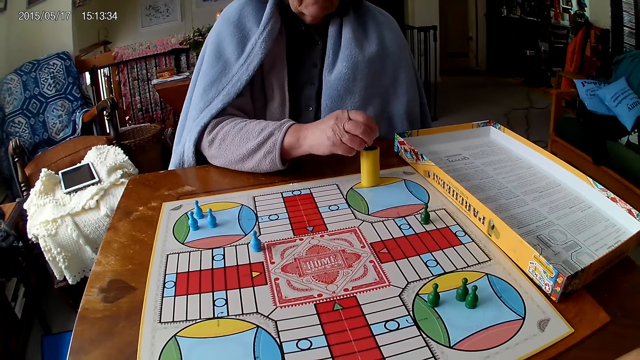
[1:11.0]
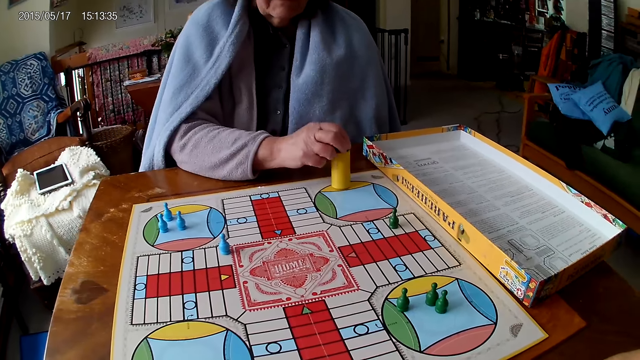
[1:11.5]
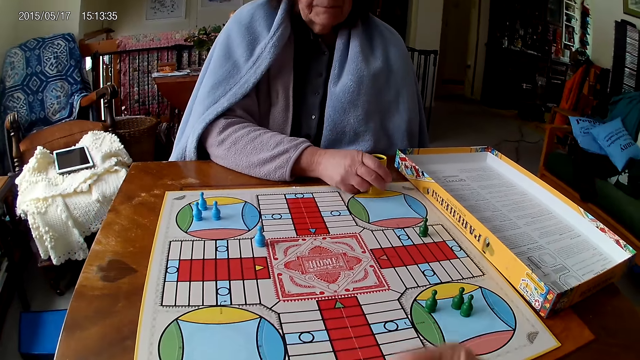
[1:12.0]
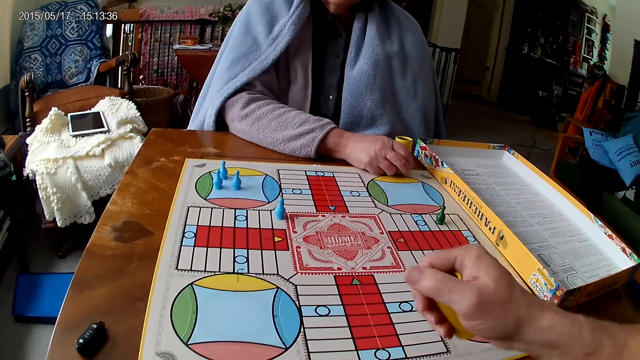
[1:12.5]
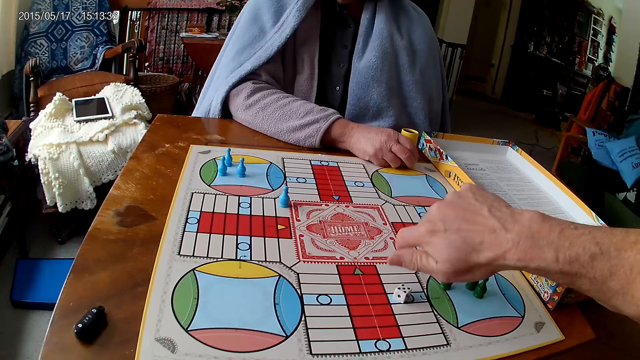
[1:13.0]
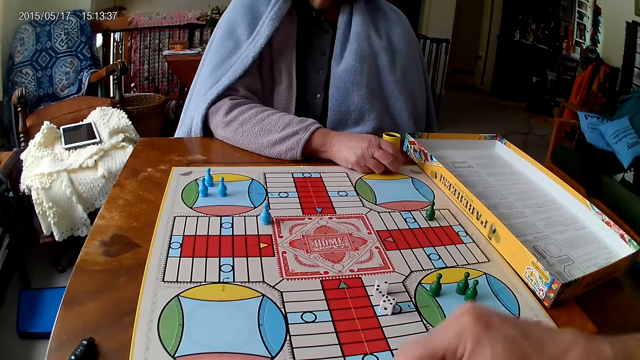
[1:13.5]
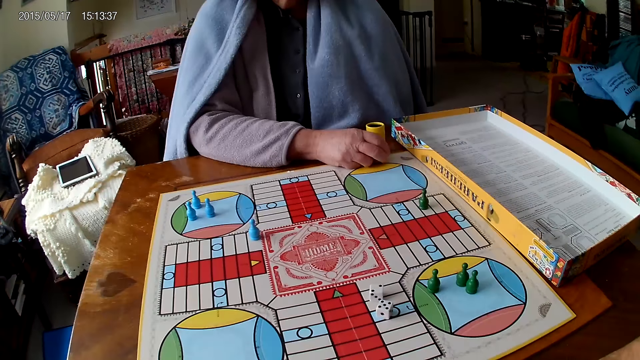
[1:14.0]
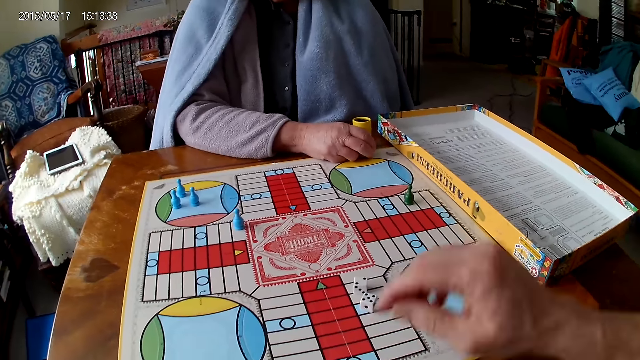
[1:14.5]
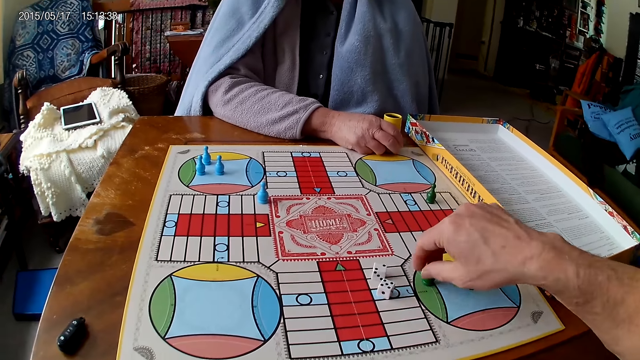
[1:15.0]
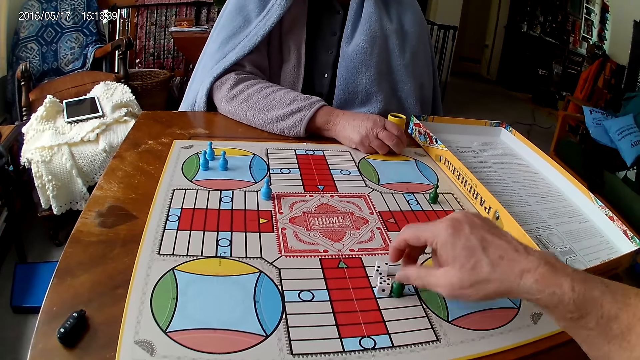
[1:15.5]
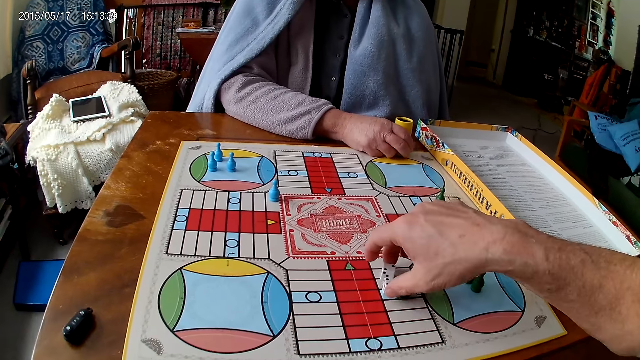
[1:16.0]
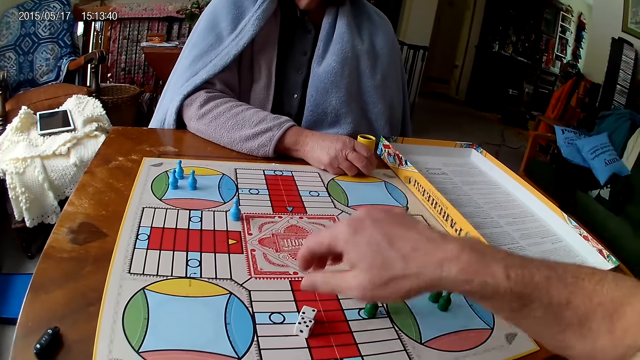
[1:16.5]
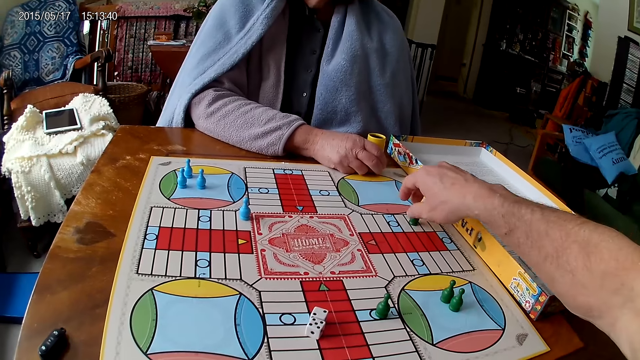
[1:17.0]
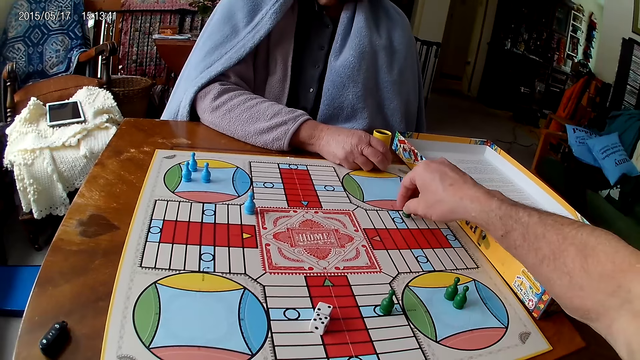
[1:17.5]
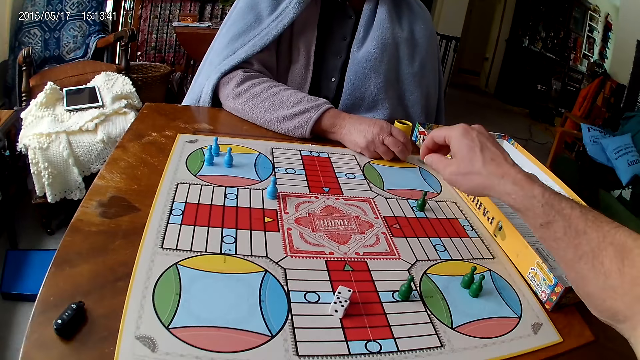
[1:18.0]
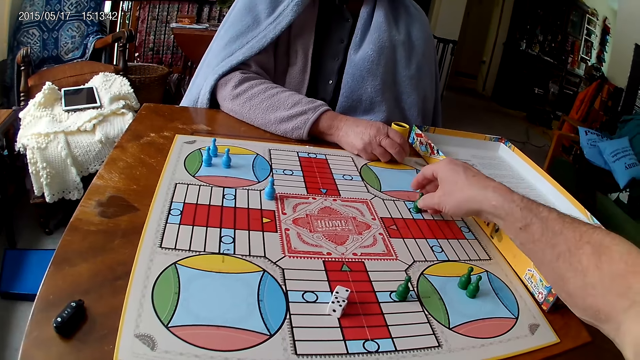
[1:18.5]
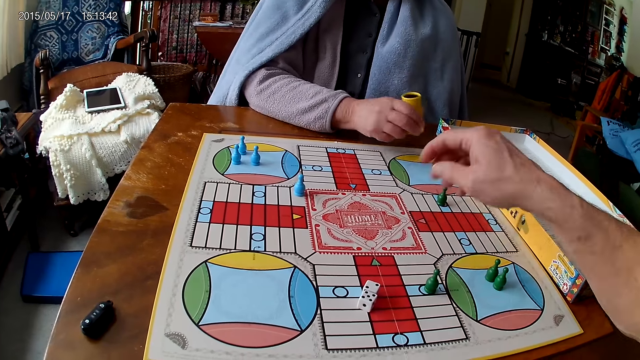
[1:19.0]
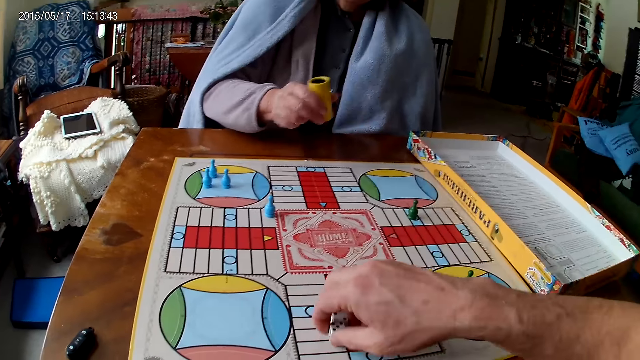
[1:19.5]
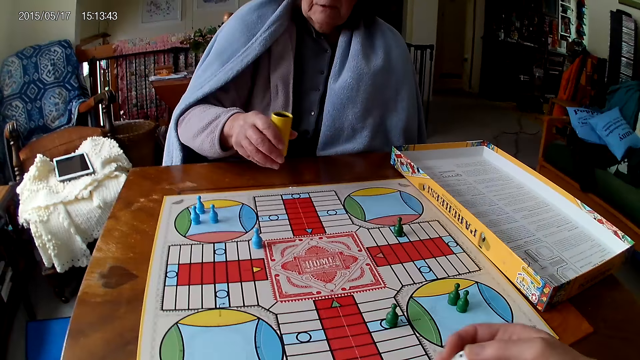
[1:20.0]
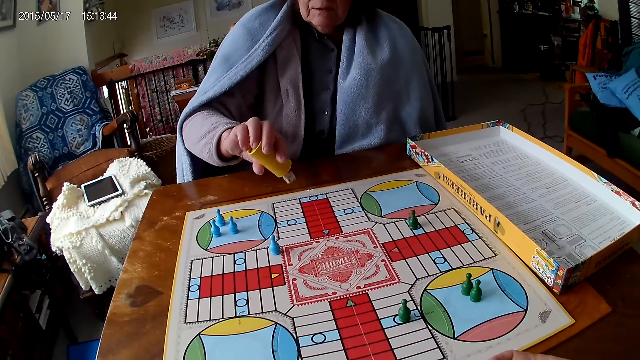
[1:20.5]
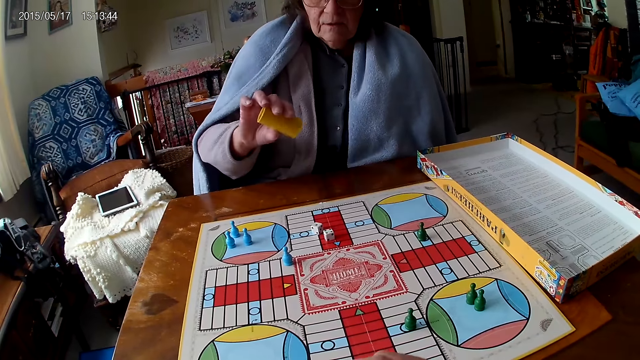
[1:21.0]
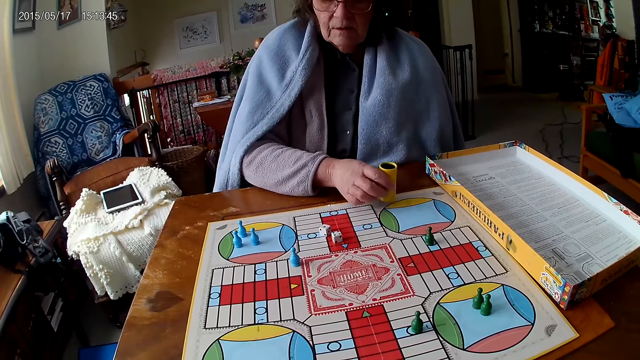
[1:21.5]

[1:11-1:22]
The woman pours the dice into the dice container. The camera wearer shakes the dice container and rolls the dice. He pours the dice onto the board. He moves a token on the Ludo board with his right hand. He picks the dice. He moves the dice on the board with his right hand. He moves the token on the Ludo board with his right hand. The woman rolls the dice and shakes the dice container. The camera wearer packs the dice from the board with his right hand. The woman pours the dice onto the board.

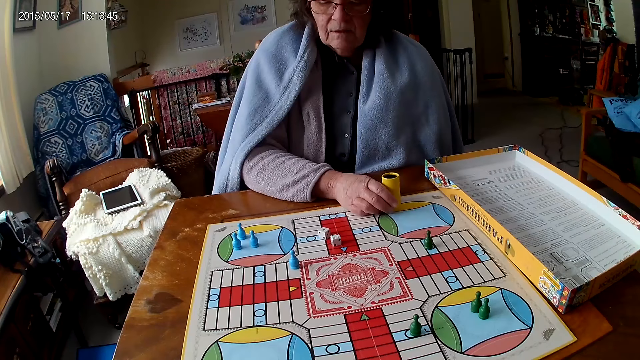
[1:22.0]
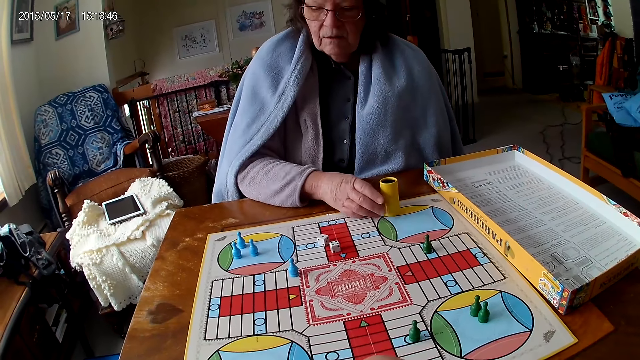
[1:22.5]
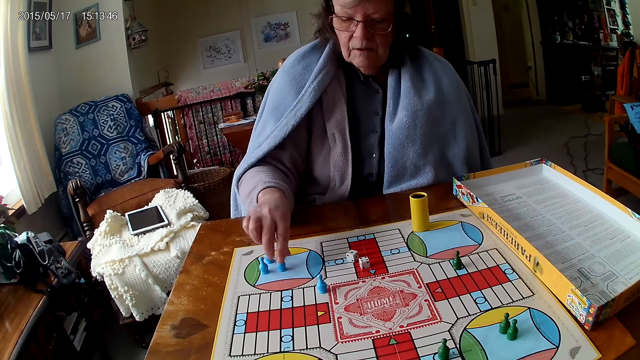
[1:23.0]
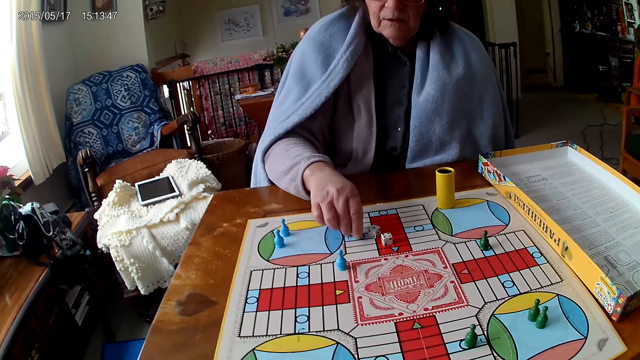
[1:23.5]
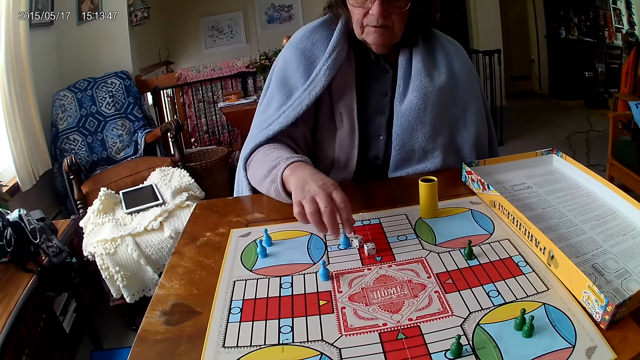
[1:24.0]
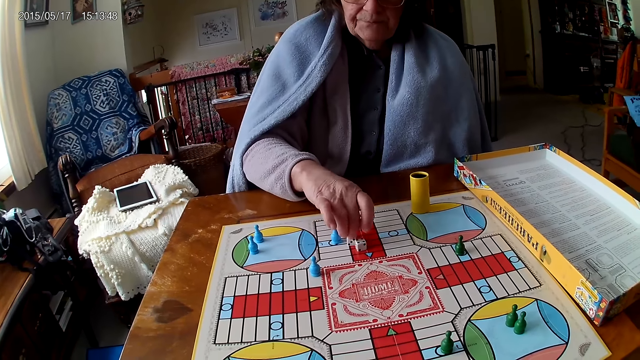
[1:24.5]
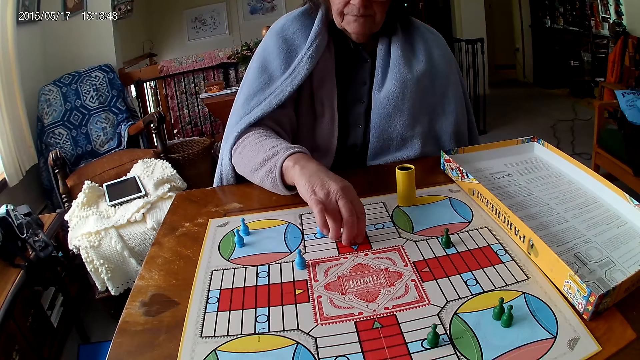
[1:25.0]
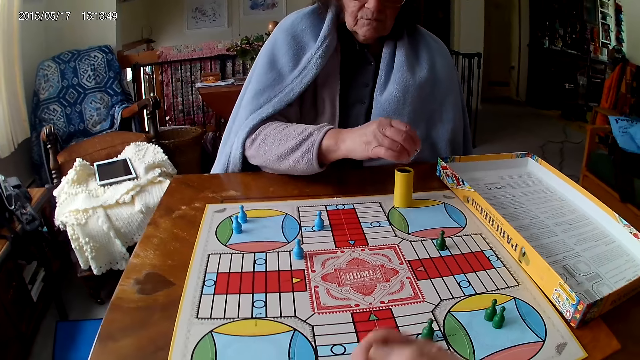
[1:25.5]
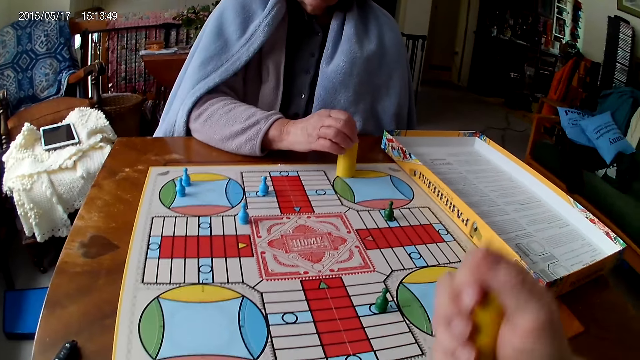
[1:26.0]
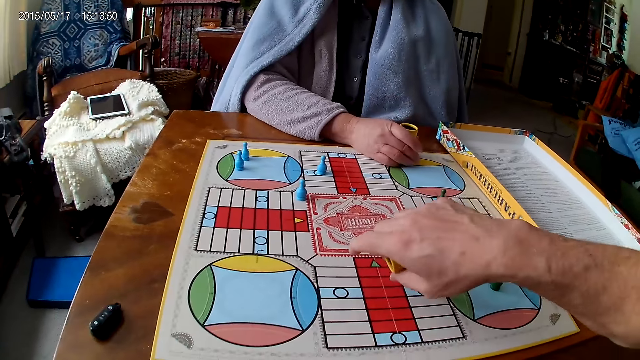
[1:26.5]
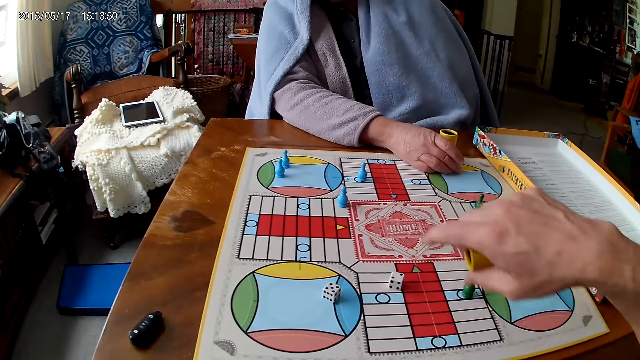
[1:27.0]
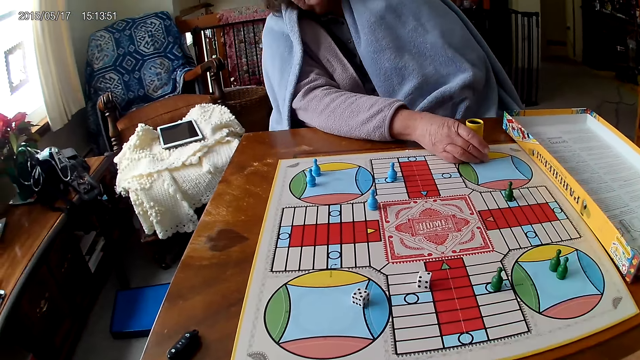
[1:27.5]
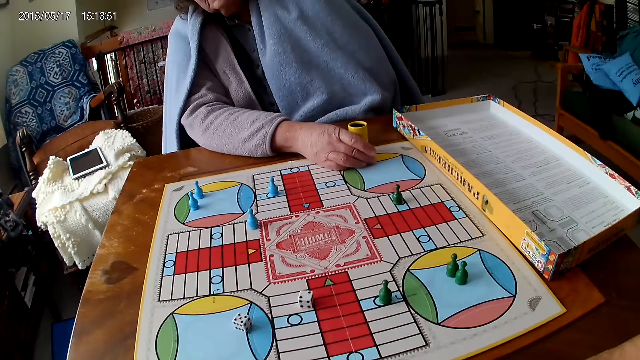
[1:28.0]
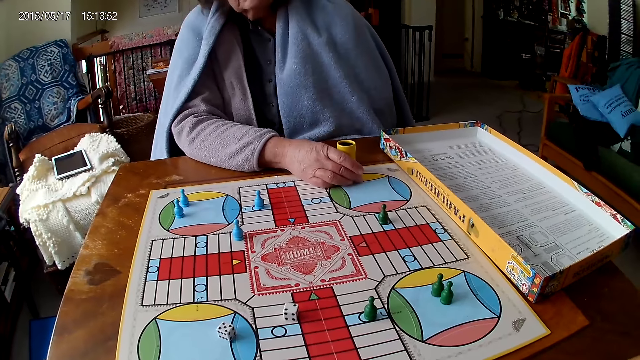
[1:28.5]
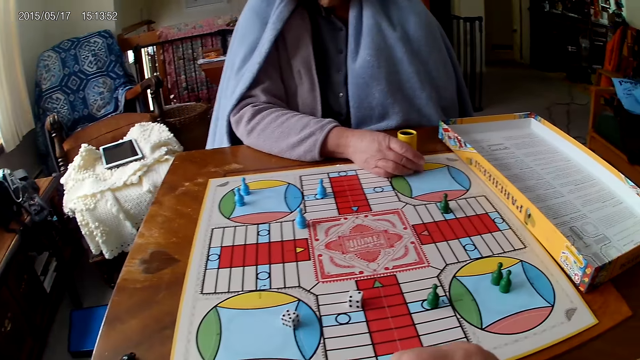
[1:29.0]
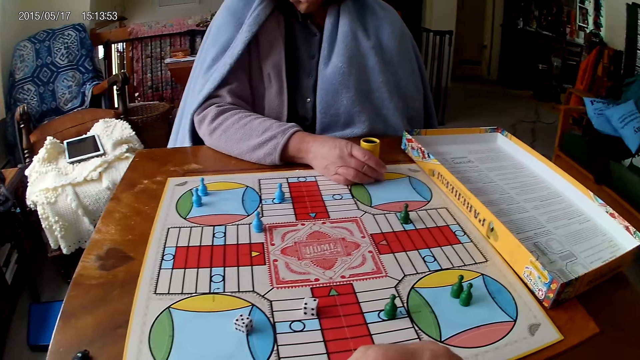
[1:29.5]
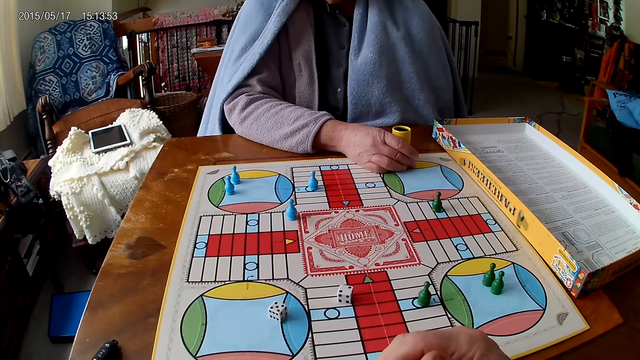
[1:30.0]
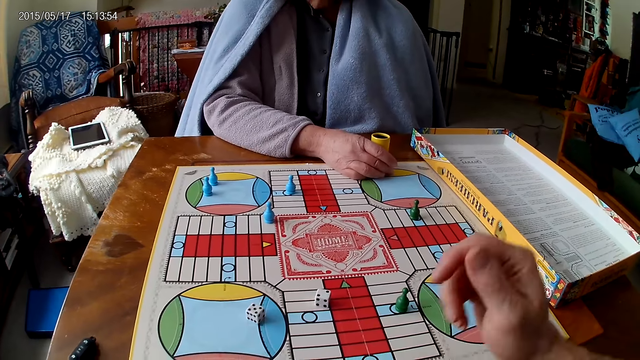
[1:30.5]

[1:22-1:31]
The woman drops the dice container on the table, moves a token on the Ludo board with her right hand, and packs the dice from the board with her right hand. The camera wearer shakes the dice container. The woman pours the dice into the dice container. The camera wearer rolls the dice. They pour the dice onto the board.
